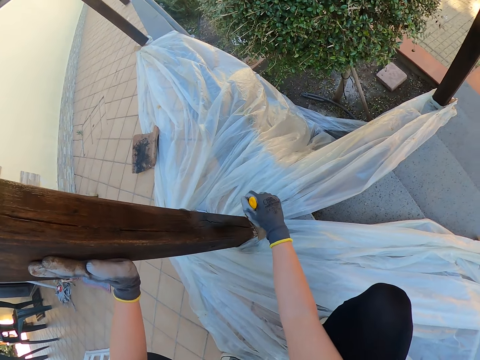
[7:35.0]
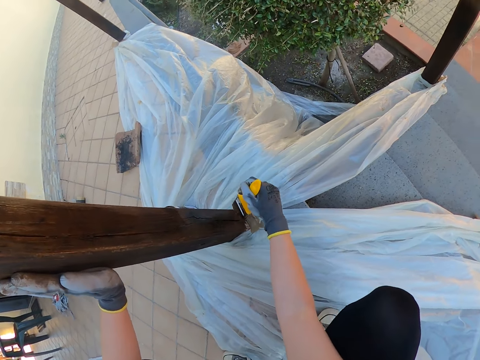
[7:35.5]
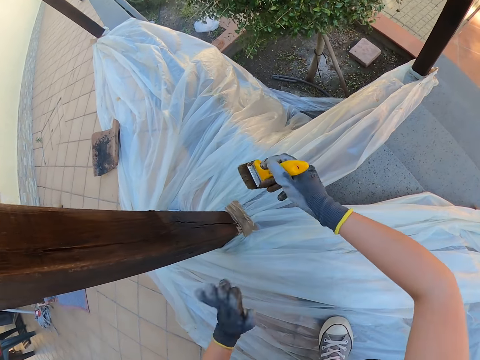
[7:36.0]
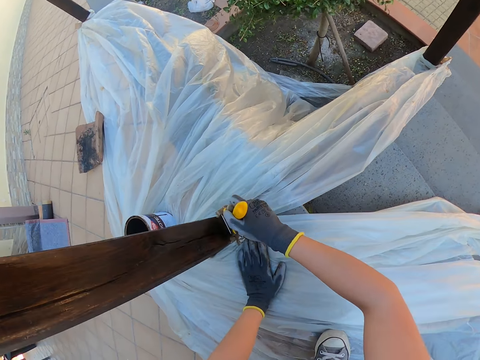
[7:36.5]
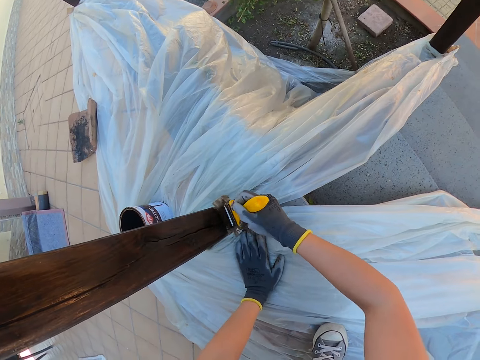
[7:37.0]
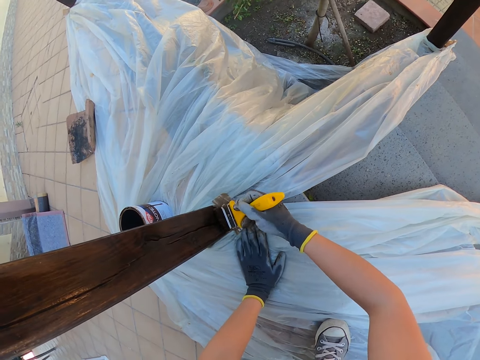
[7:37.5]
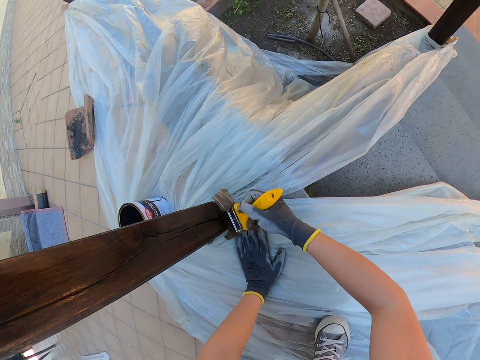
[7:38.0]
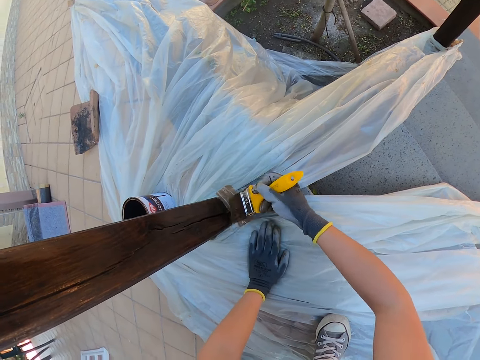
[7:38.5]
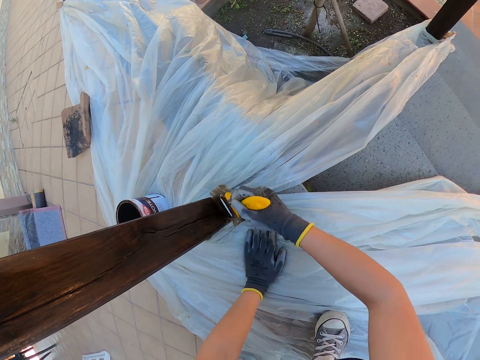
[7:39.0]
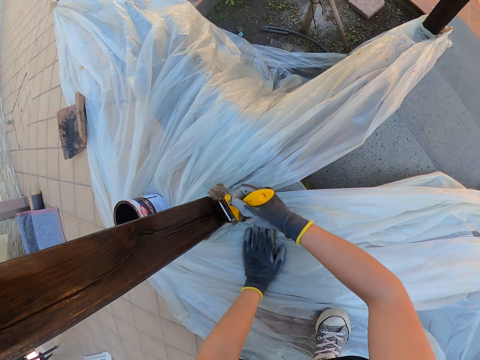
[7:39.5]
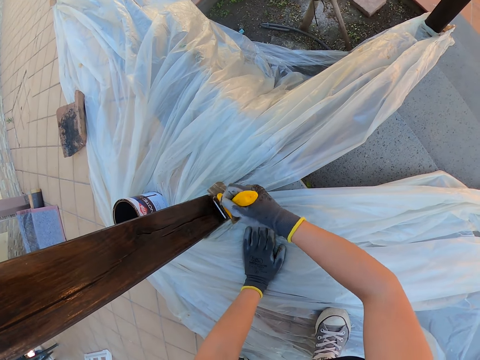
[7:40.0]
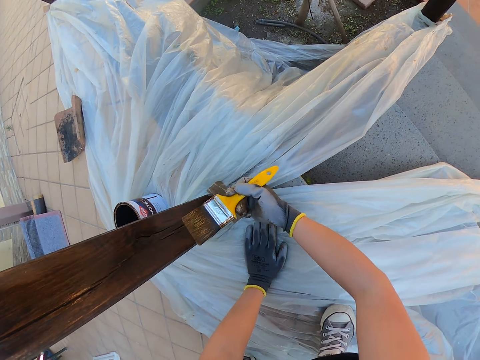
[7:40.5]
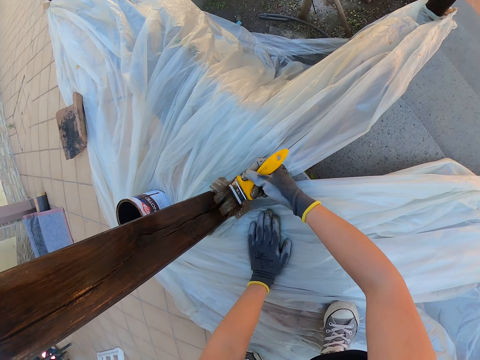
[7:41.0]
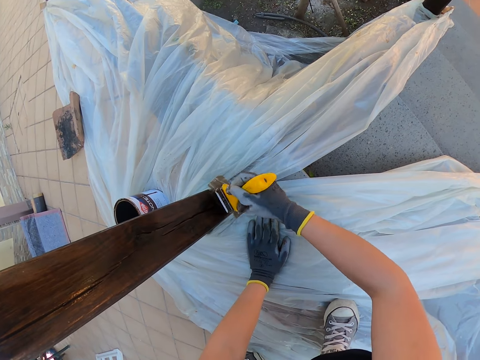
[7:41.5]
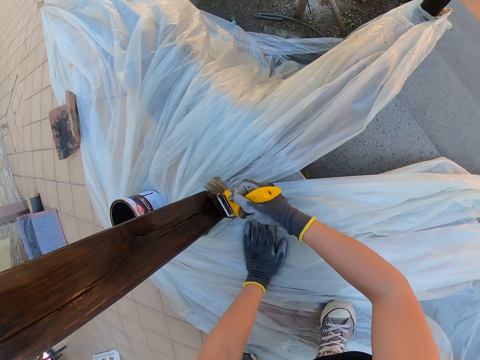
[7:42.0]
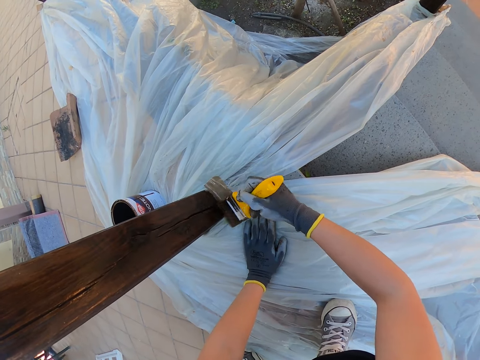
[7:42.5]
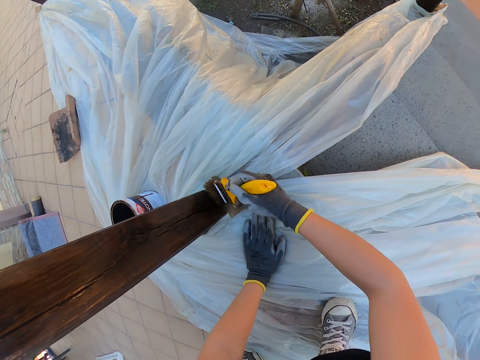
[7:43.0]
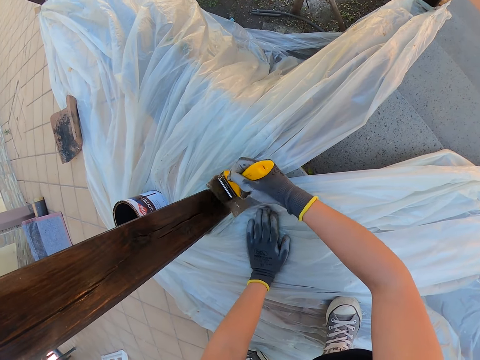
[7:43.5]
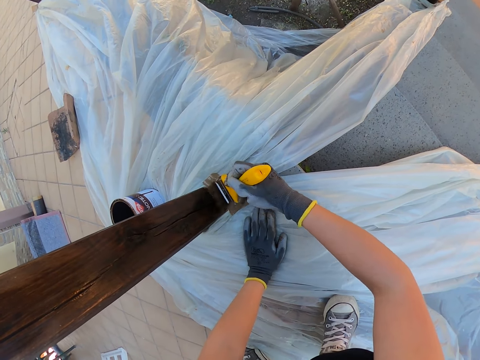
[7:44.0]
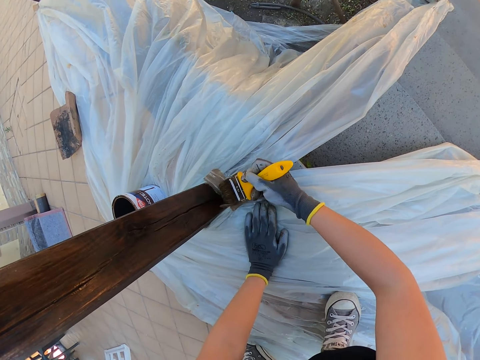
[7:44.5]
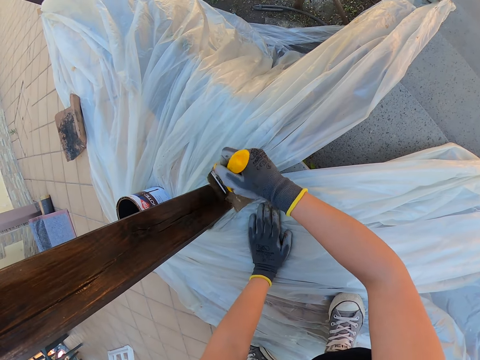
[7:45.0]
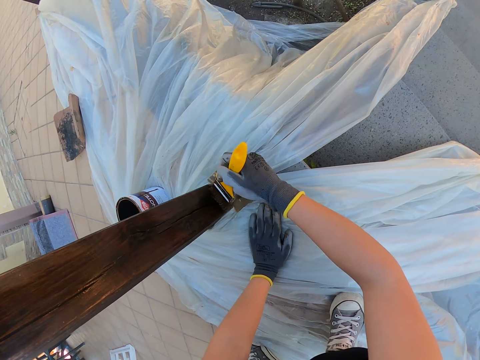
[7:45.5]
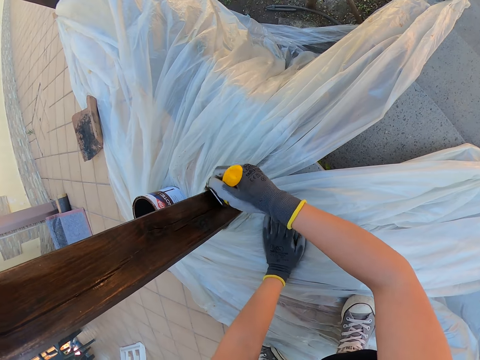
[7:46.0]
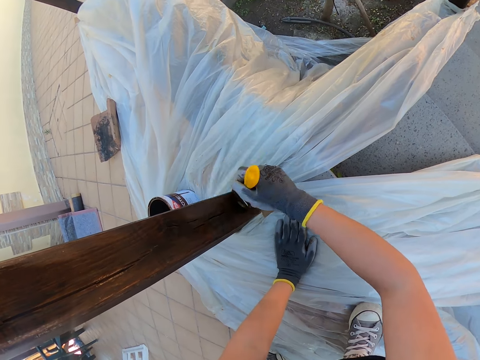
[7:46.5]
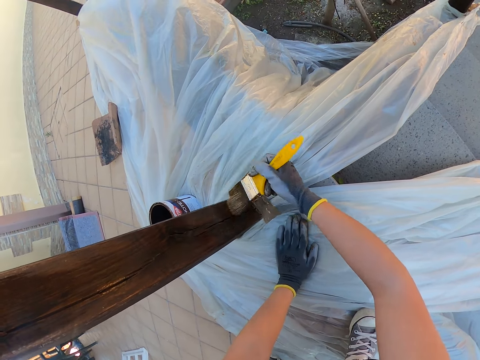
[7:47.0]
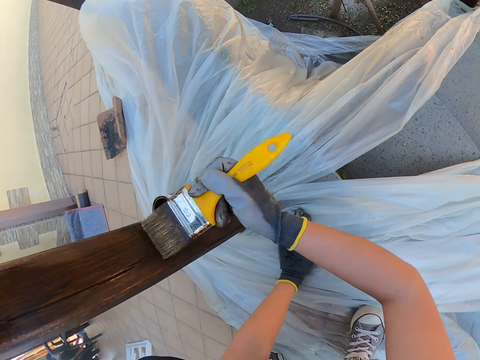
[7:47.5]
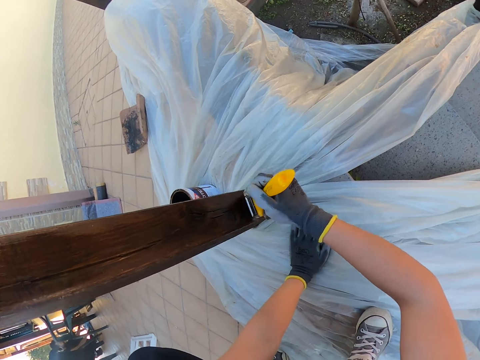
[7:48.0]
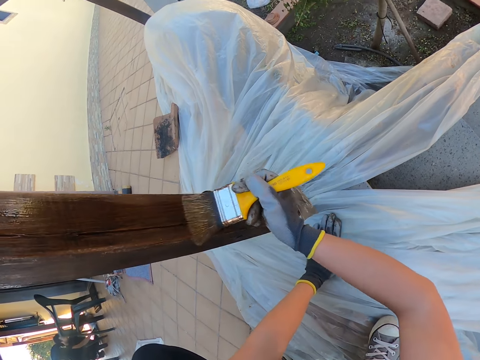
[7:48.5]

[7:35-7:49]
The camera wearer moves backwards. A man kneels down. The man moves his hands.

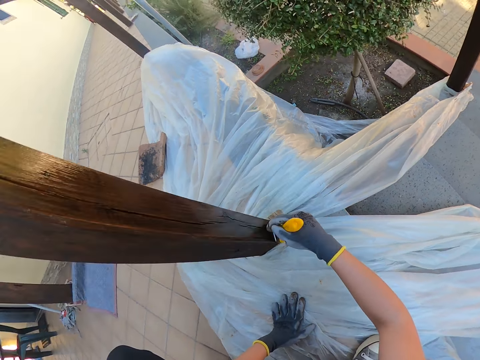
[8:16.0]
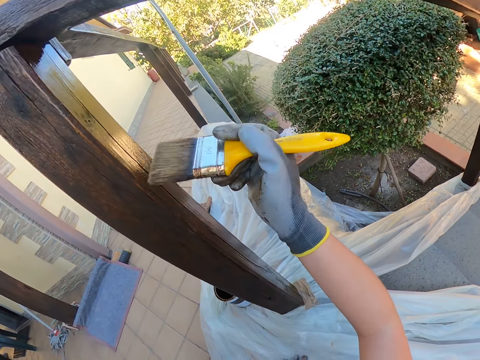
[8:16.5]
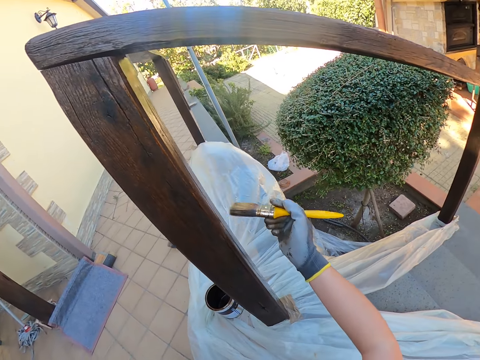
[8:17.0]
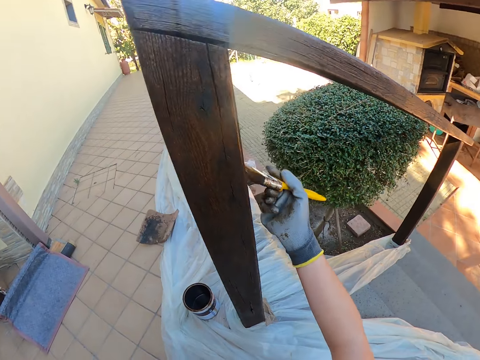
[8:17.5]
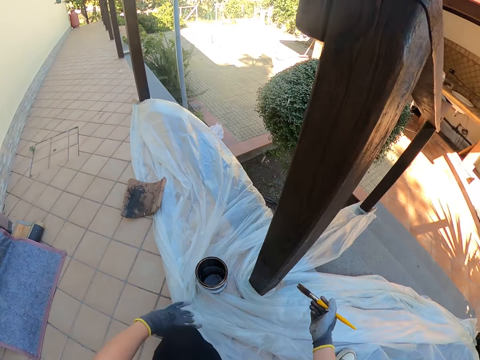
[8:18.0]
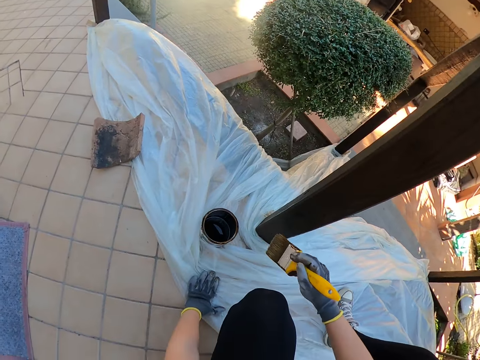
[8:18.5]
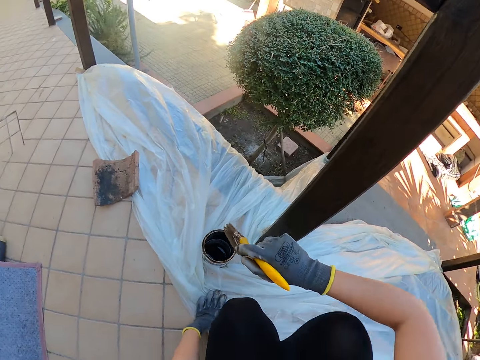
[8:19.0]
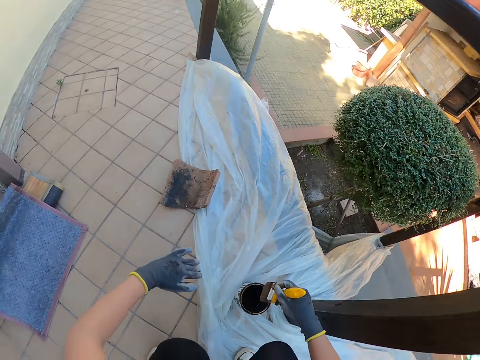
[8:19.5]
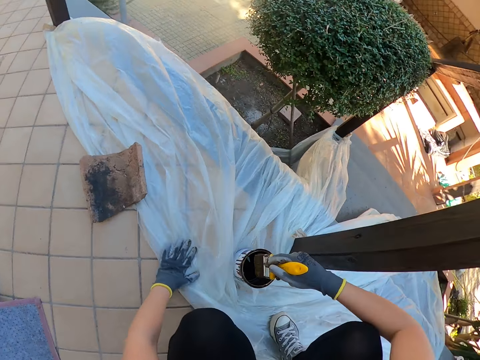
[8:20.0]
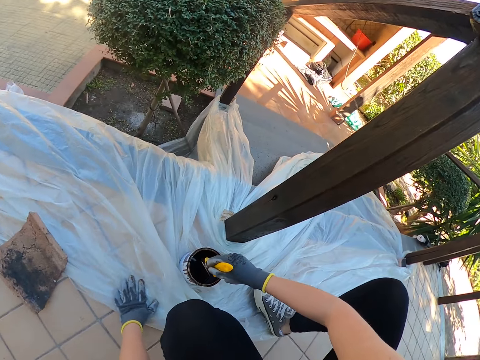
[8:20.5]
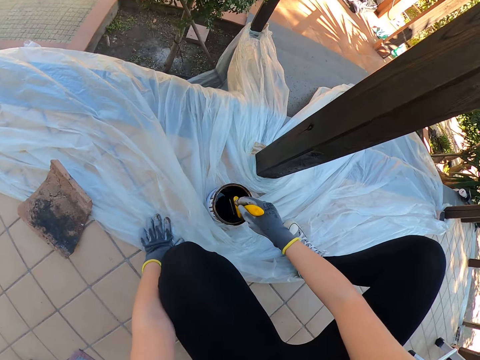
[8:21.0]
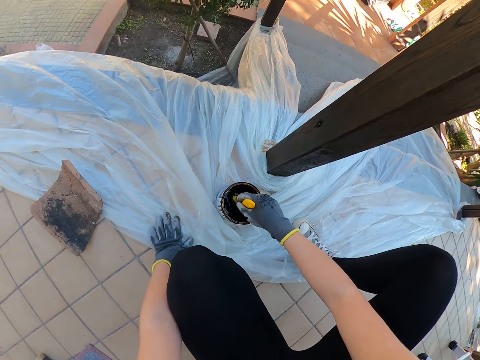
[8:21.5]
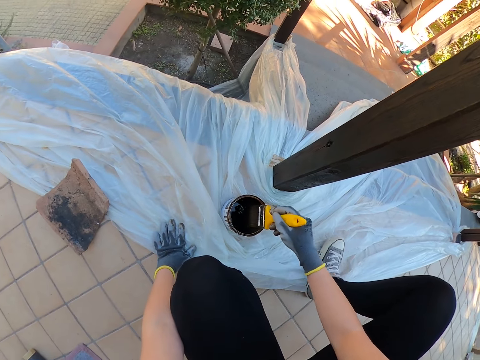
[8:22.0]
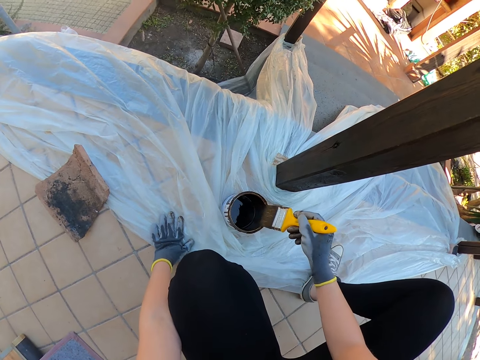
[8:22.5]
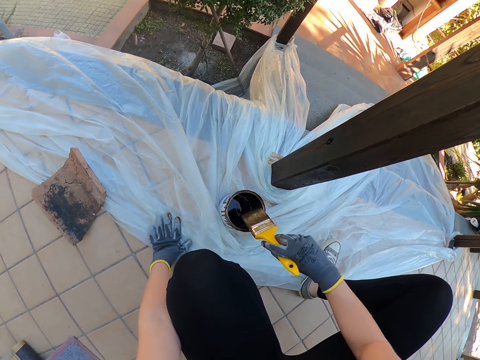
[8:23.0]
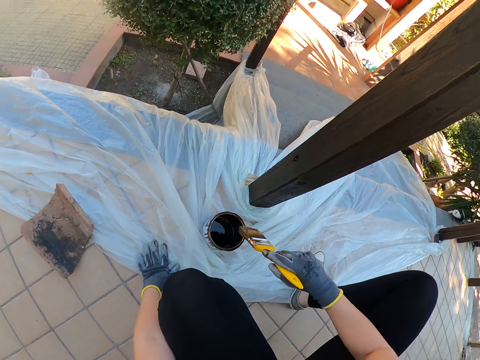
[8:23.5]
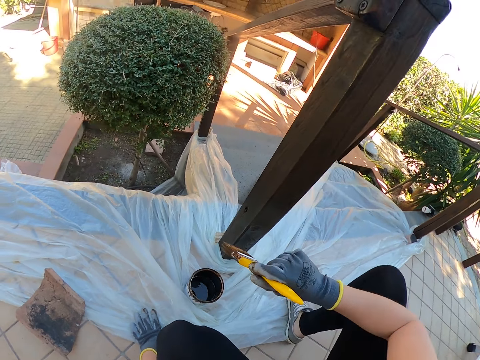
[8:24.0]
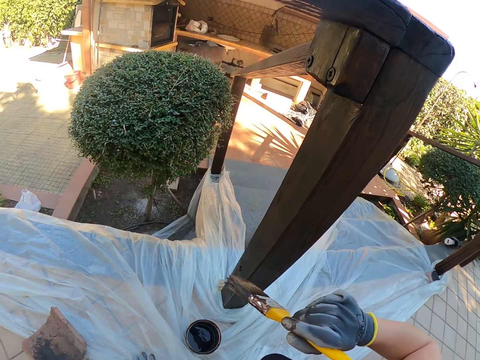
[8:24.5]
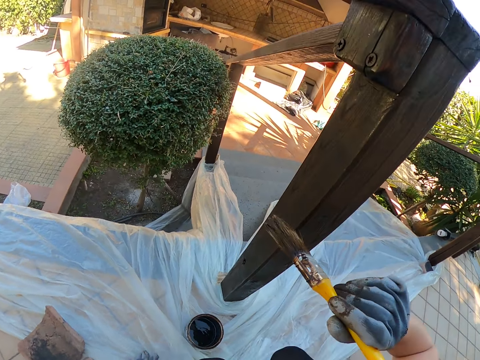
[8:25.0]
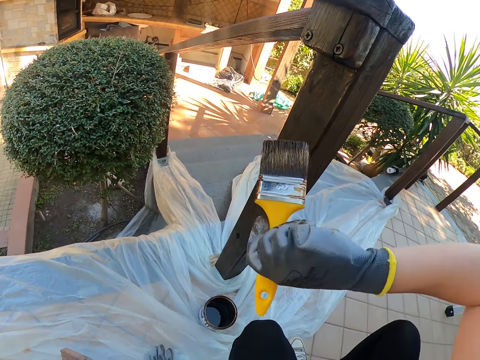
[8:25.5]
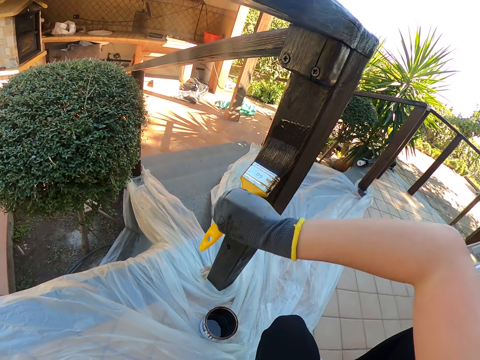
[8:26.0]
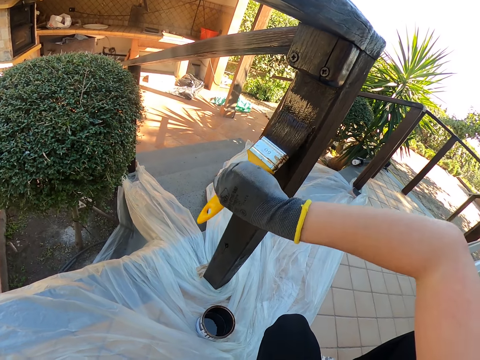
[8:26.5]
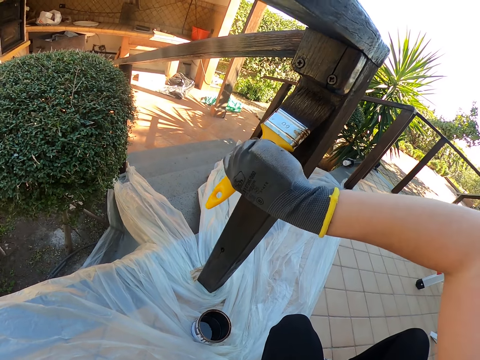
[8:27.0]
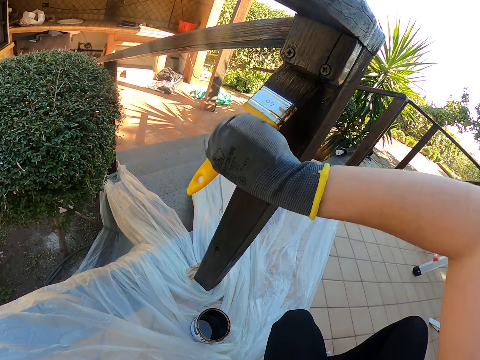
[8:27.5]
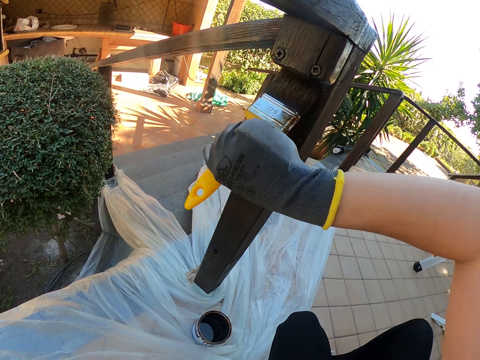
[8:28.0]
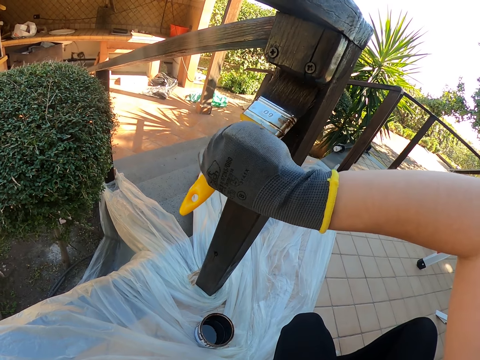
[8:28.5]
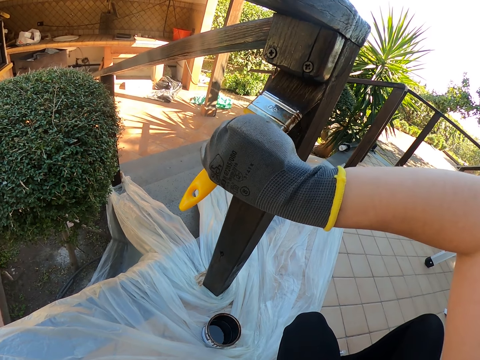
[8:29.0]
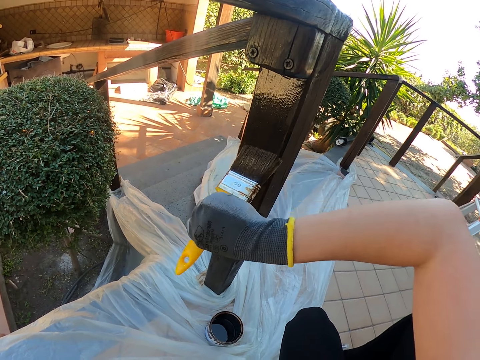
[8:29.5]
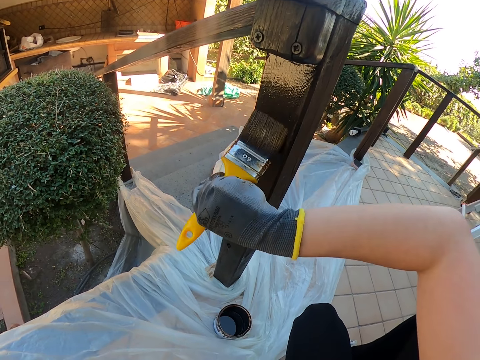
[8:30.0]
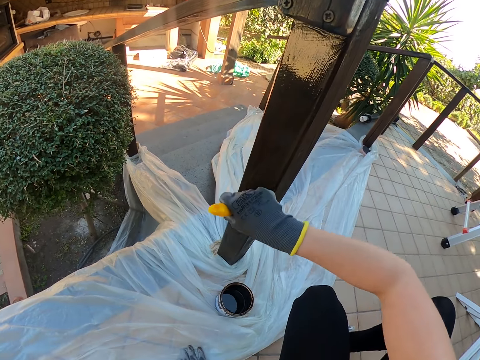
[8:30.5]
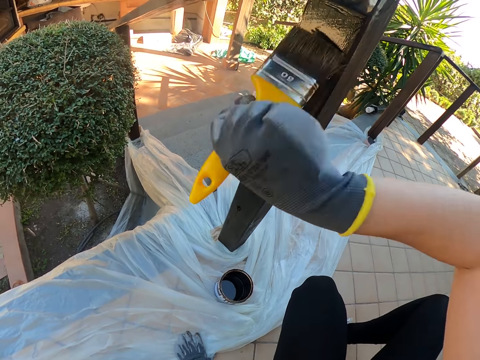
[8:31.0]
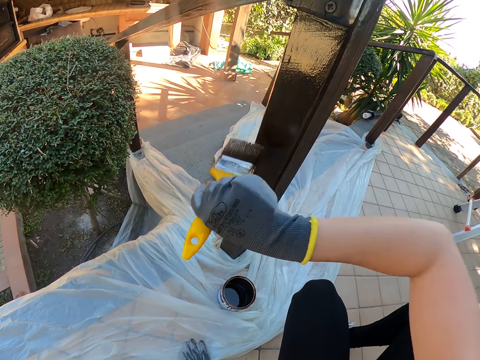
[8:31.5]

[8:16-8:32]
The camera wearer turns around and stops painting. They move around. They dip the paint brush in the paint can. They drain the paint on the brush by the side of the paint can. They turn around. They paint the wooden guard rail.
